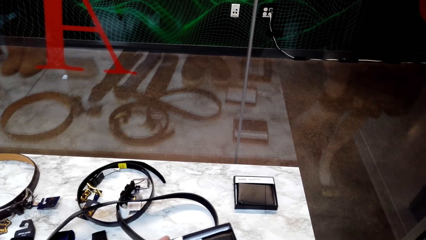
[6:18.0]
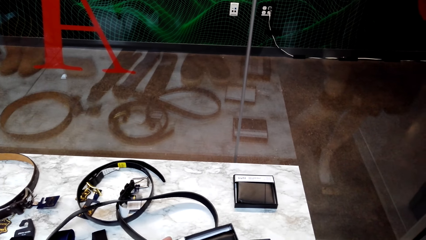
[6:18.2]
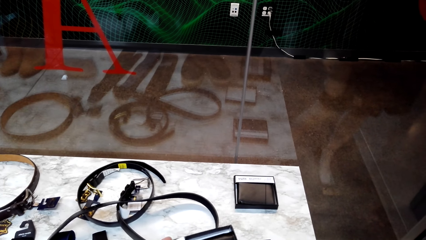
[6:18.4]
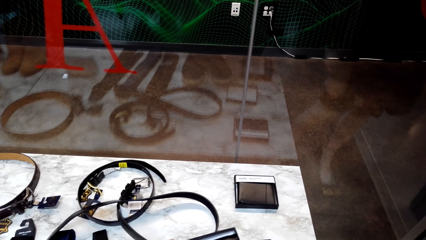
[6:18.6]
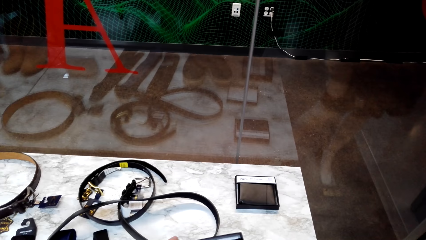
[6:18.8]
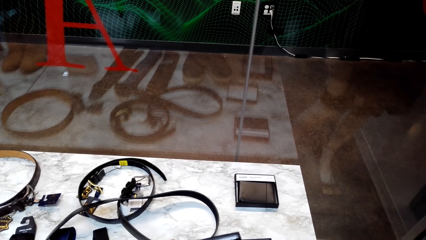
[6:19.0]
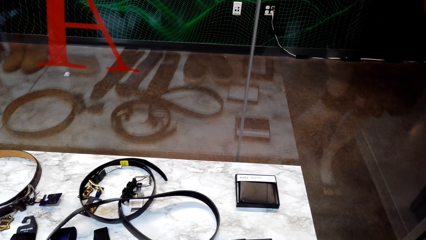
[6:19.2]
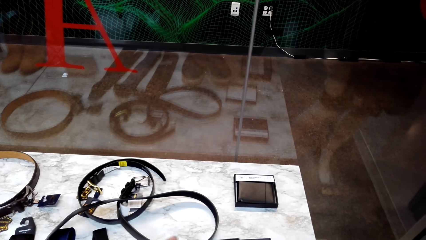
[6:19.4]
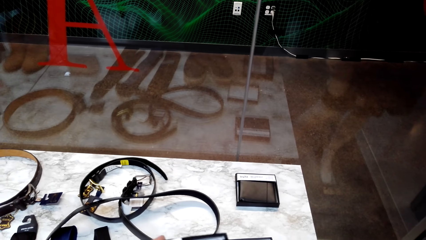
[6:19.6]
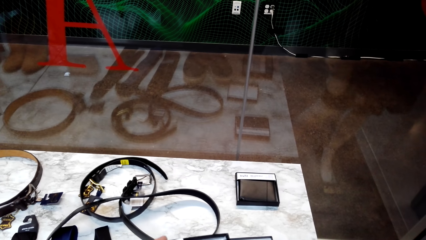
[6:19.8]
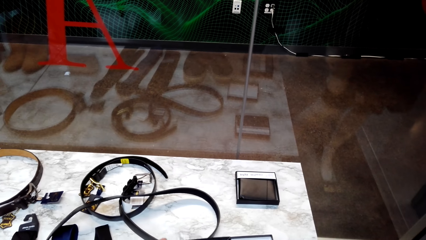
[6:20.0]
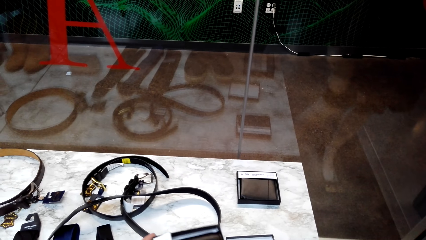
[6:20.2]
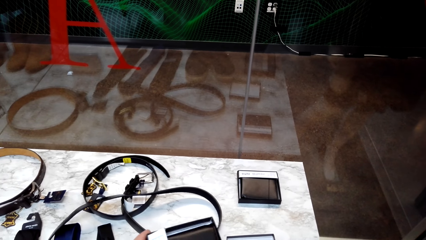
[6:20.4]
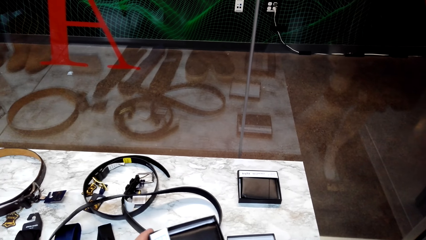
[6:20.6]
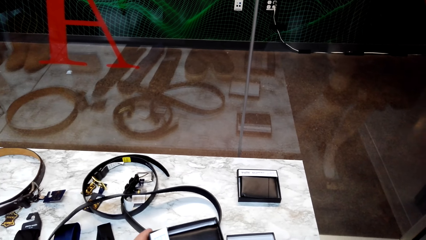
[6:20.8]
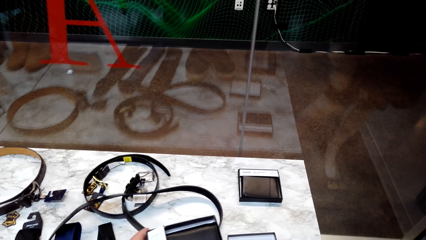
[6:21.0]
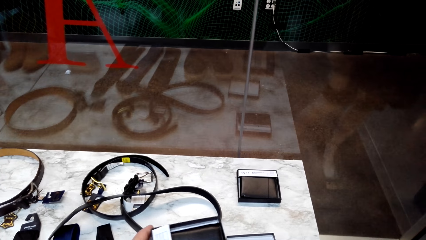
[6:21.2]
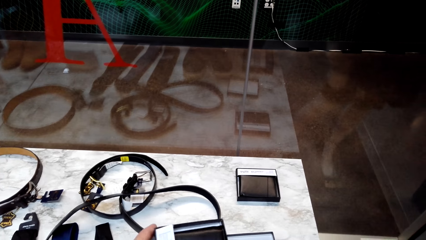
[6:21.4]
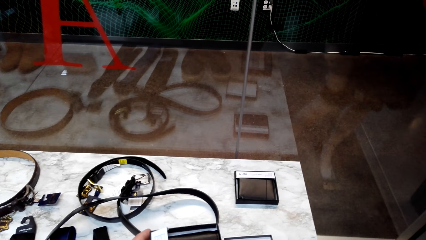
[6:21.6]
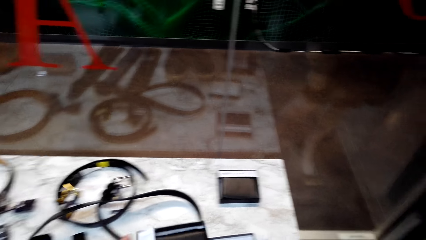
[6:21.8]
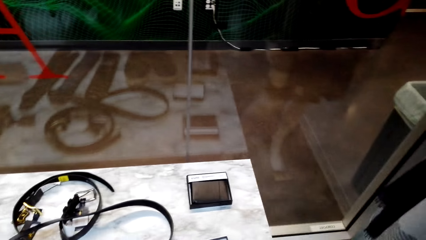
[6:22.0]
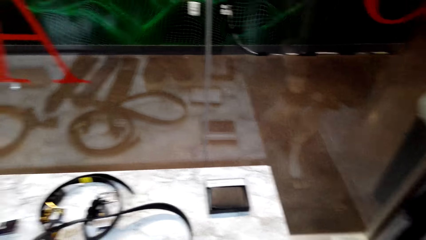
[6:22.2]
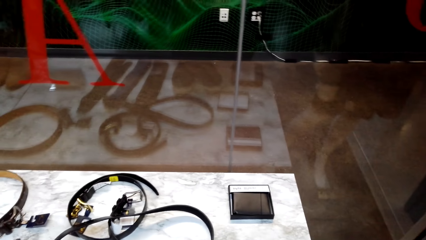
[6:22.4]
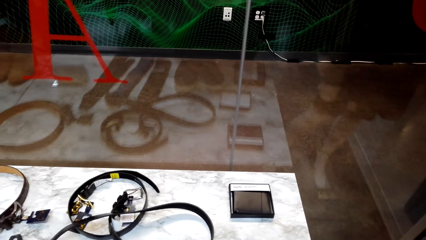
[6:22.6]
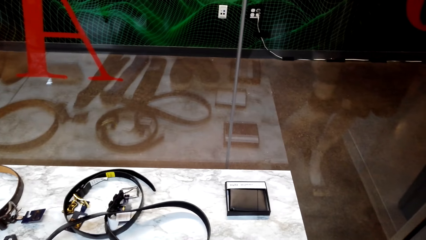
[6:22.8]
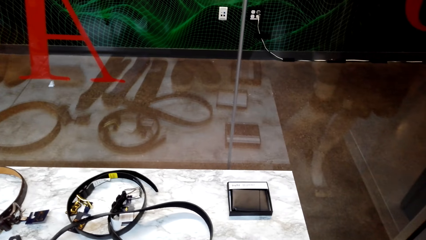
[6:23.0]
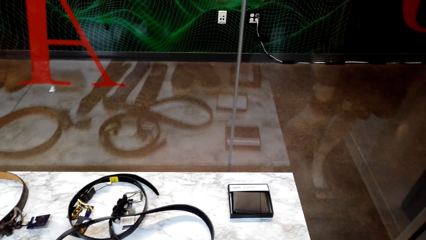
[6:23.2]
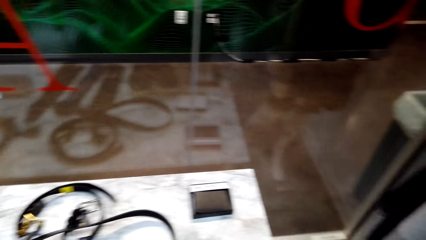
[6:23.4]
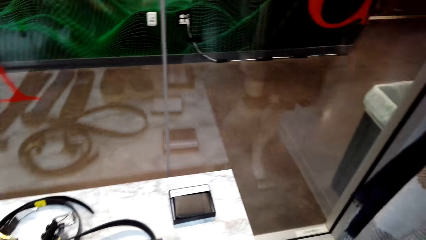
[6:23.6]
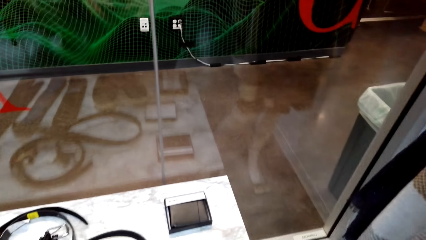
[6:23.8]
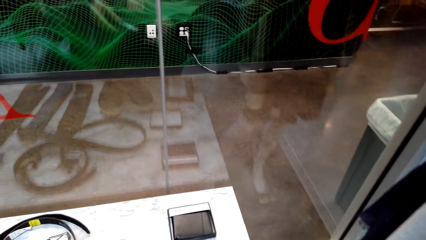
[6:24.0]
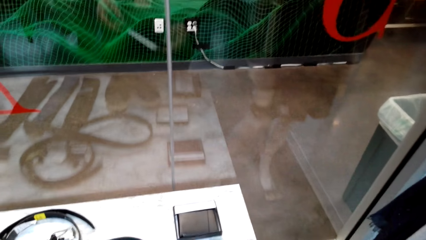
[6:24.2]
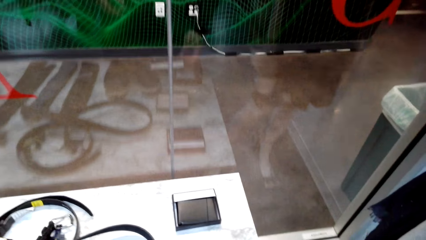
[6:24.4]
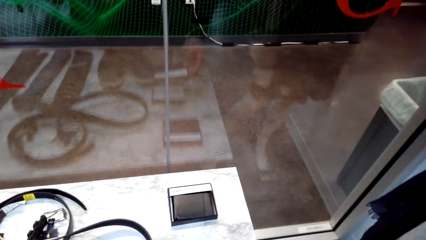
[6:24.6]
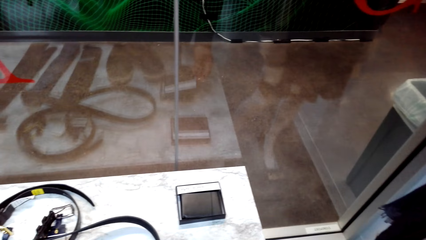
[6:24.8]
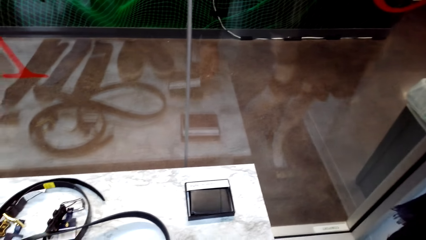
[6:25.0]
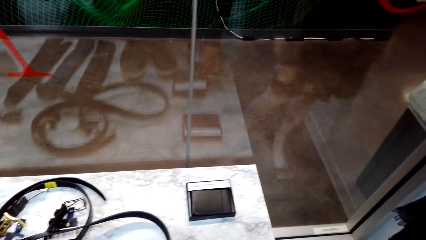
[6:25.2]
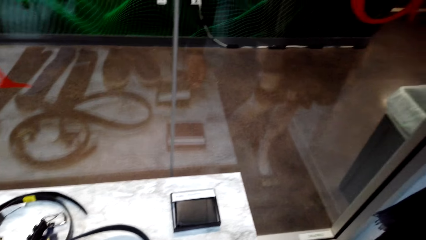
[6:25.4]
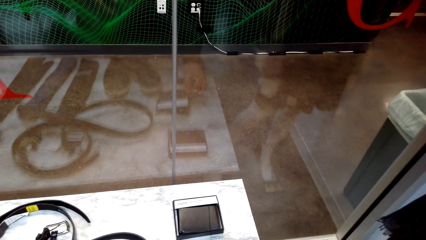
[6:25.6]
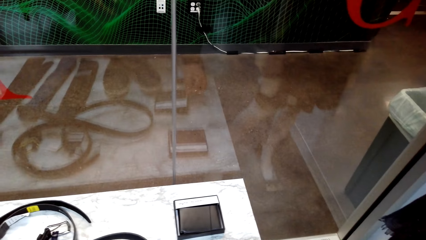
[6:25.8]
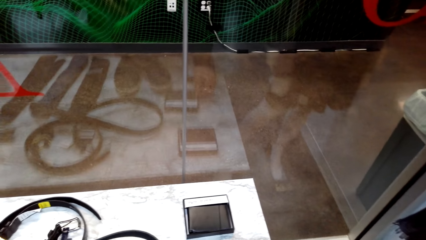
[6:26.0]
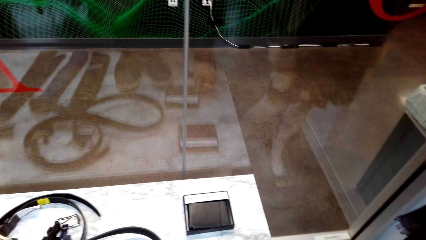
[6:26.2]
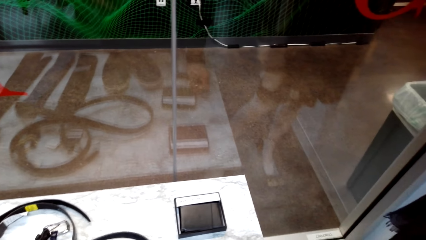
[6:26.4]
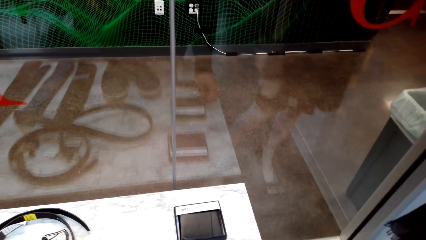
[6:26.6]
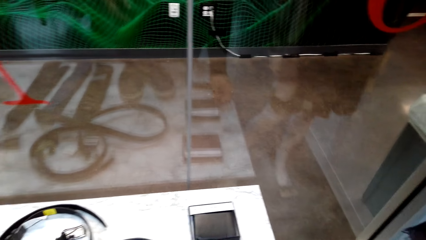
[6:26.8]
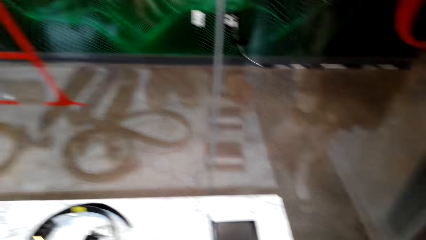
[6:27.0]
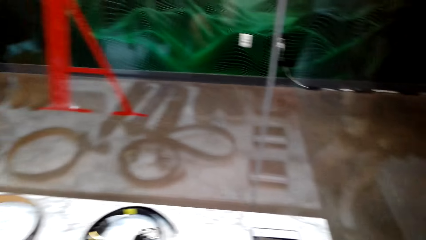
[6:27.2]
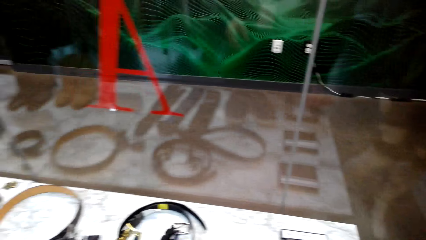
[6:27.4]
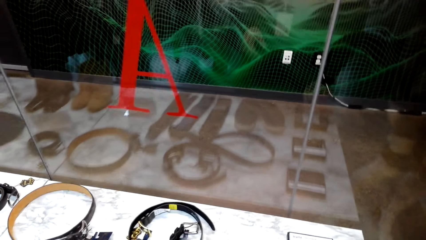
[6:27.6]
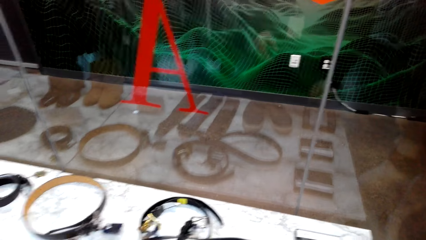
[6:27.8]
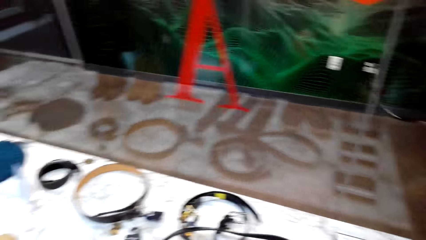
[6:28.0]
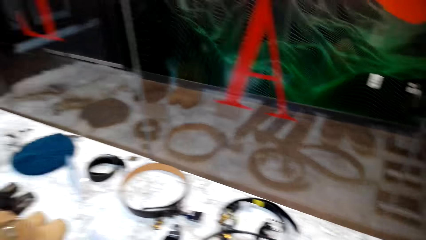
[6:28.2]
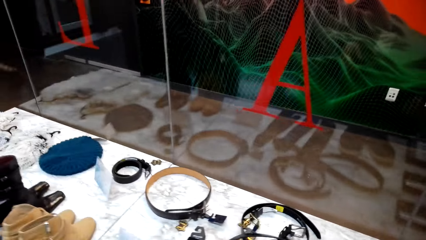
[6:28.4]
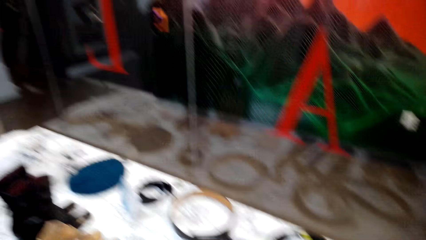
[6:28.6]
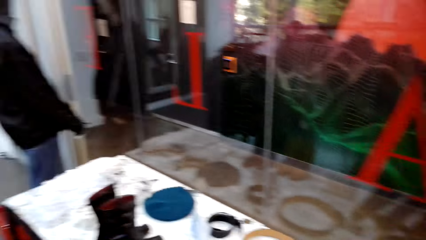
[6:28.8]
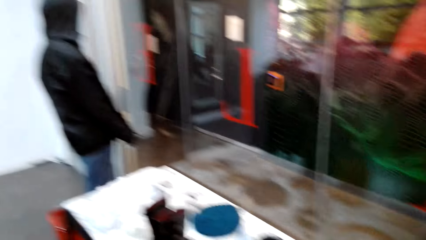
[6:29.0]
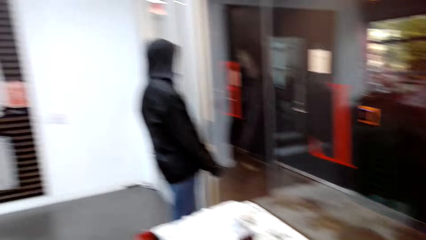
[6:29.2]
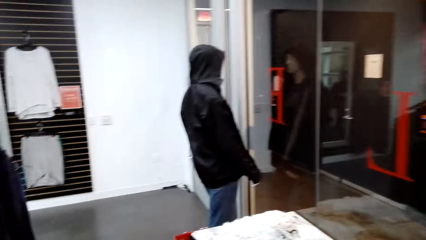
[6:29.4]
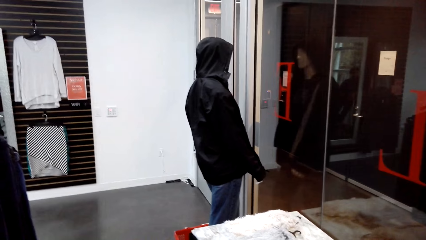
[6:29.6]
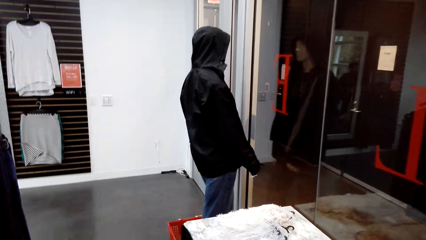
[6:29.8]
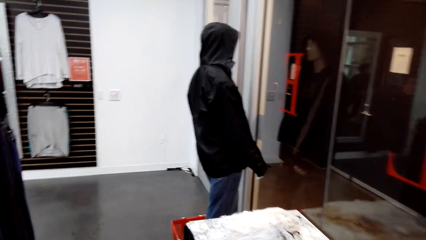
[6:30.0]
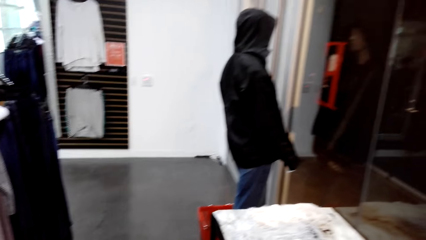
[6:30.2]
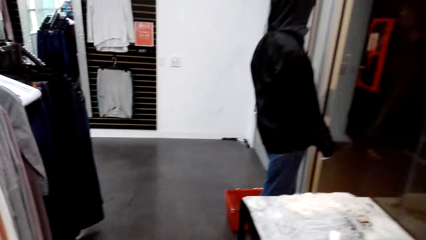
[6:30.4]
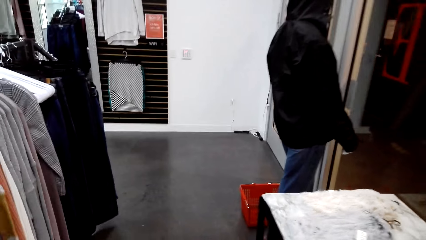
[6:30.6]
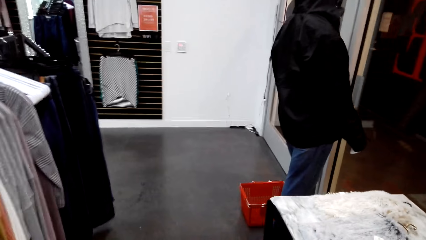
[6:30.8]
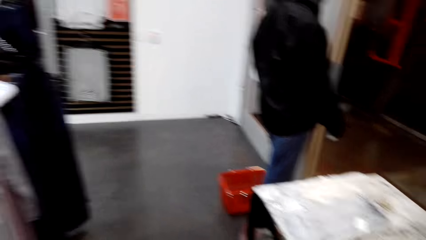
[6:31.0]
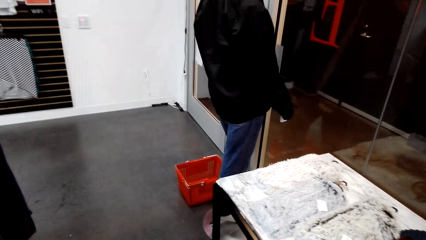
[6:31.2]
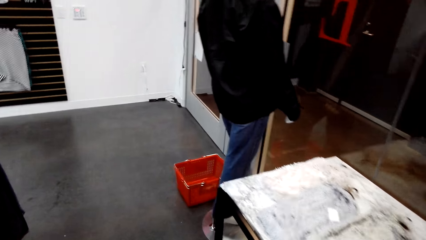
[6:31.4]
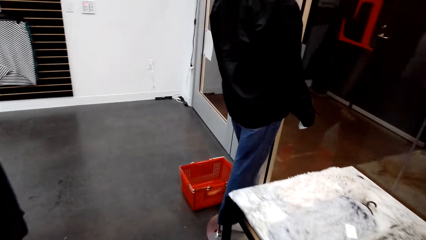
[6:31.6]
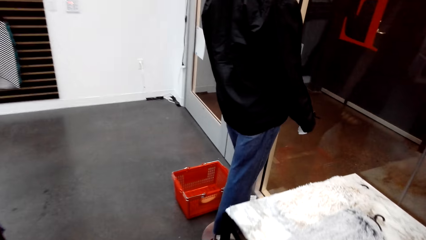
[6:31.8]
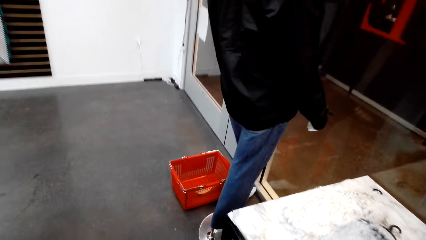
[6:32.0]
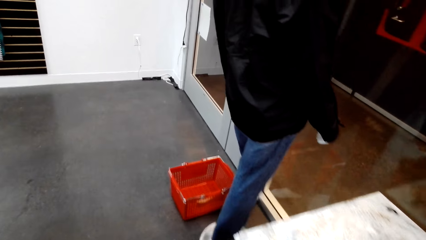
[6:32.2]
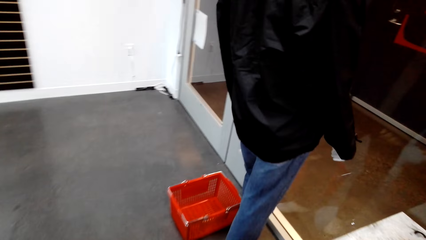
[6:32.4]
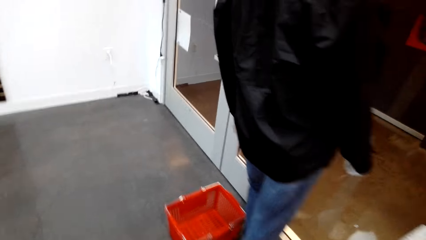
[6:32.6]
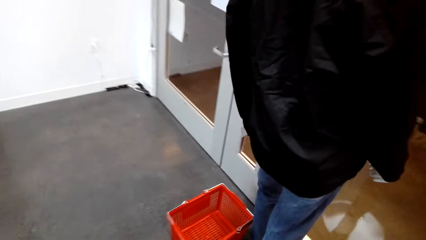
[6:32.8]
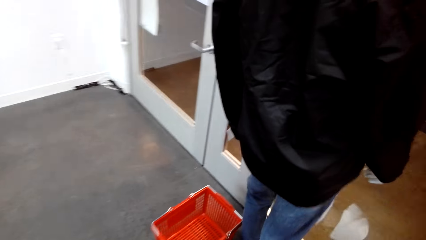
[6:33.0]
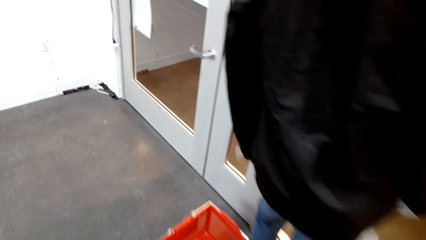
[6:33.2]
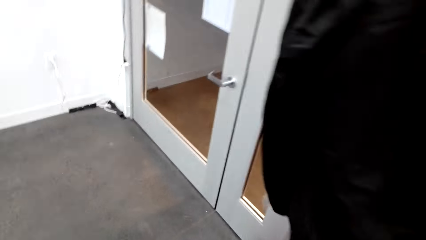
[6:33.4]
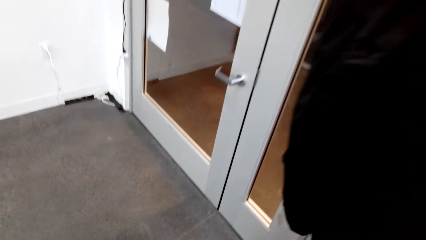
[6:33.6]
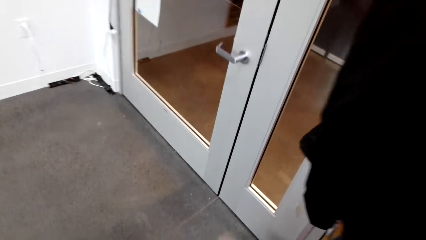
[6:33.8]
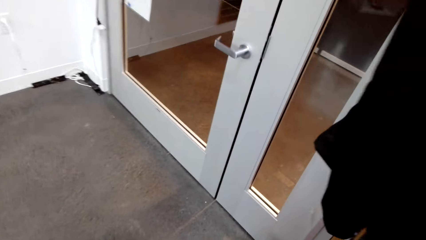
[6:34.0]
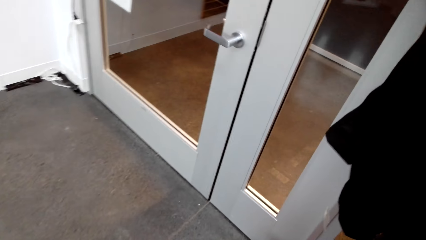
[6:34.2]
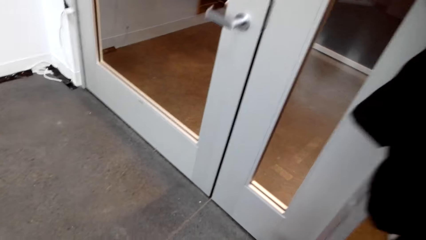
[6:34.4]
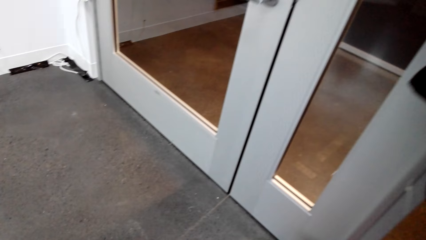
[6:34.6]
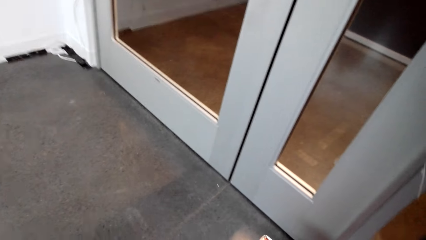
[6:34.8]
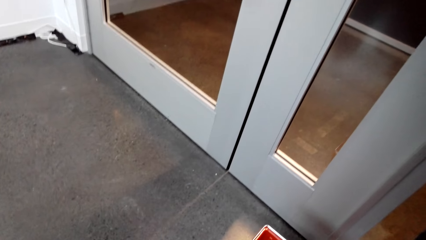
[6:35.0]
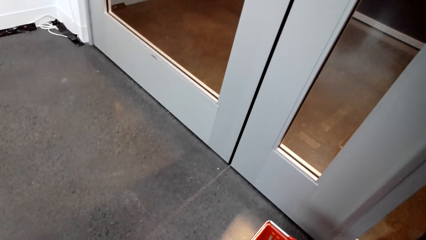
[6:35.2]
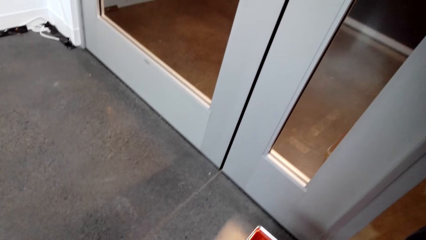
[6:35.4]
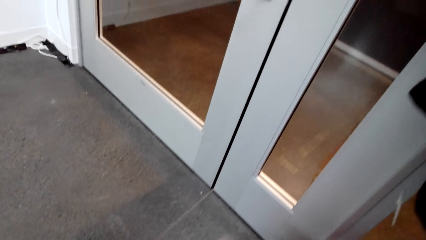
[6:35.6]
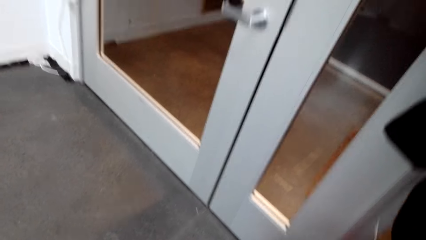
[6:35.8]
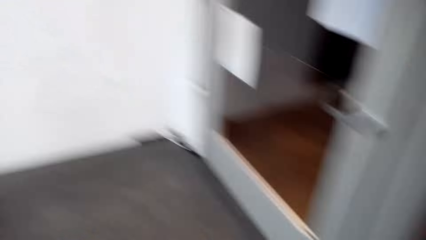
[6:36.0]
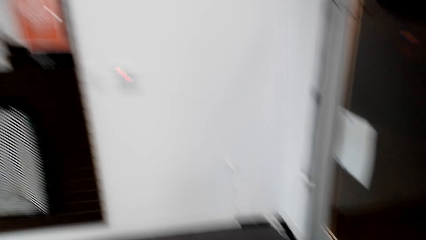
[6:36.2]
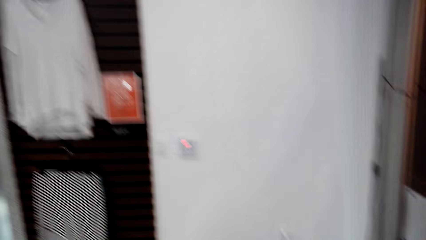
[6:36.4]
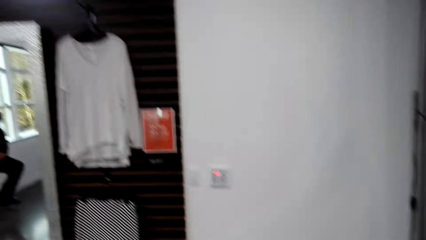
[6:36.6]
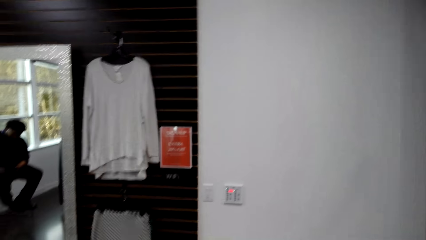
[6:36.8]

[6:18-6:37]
The camera wearer puts the wallet on the table. They look around the clothes store. They walk in the clothes shop.
